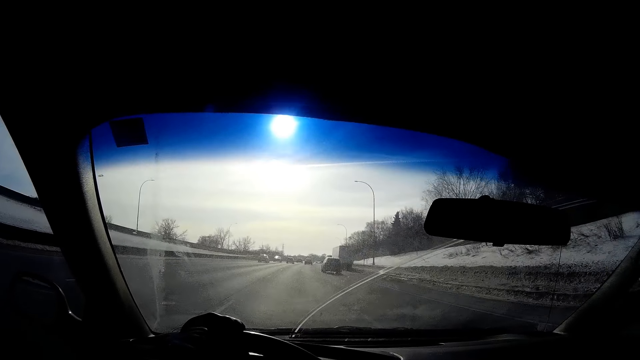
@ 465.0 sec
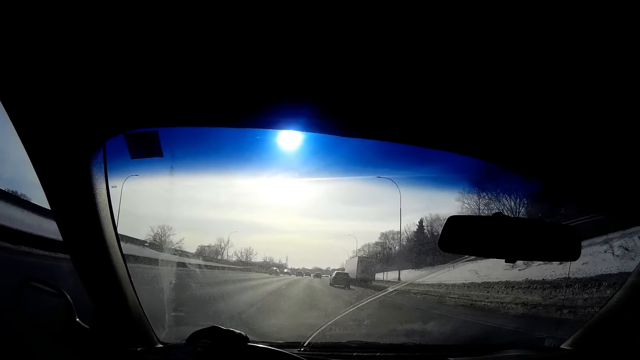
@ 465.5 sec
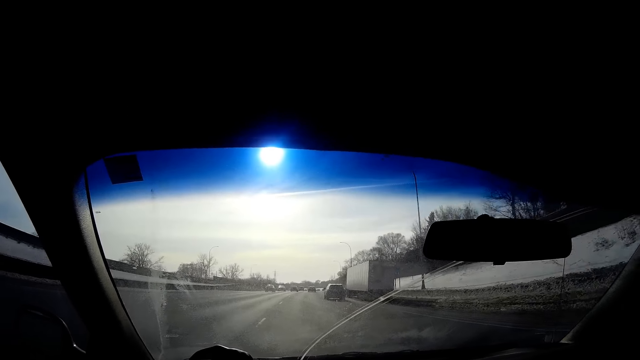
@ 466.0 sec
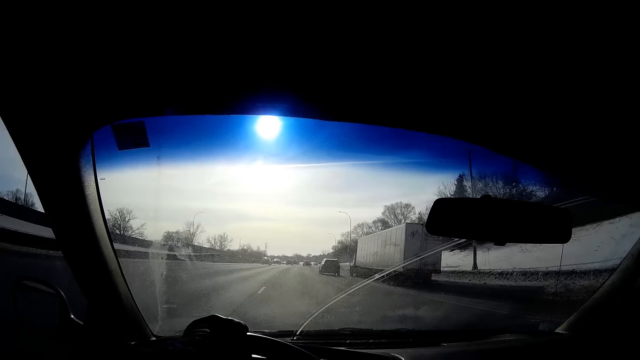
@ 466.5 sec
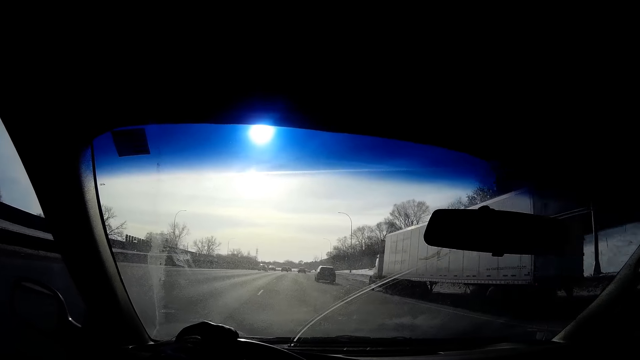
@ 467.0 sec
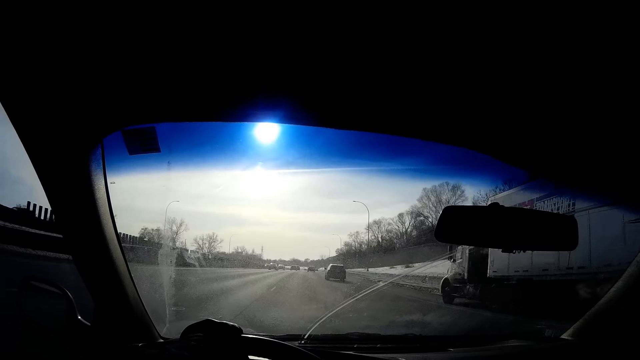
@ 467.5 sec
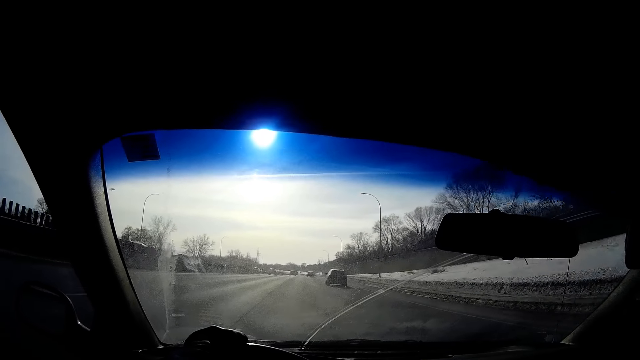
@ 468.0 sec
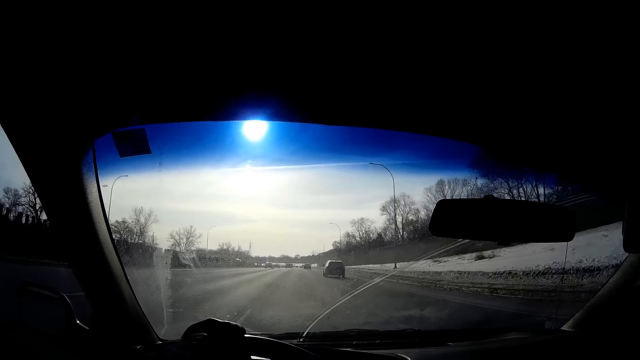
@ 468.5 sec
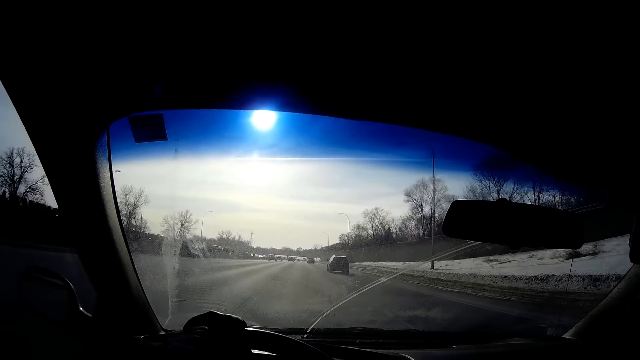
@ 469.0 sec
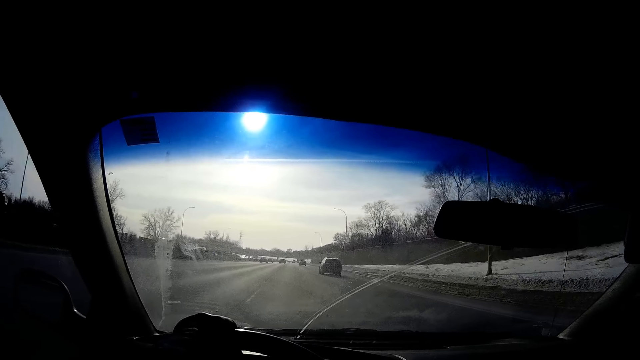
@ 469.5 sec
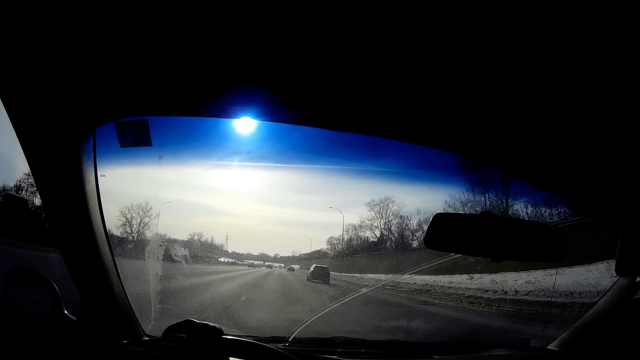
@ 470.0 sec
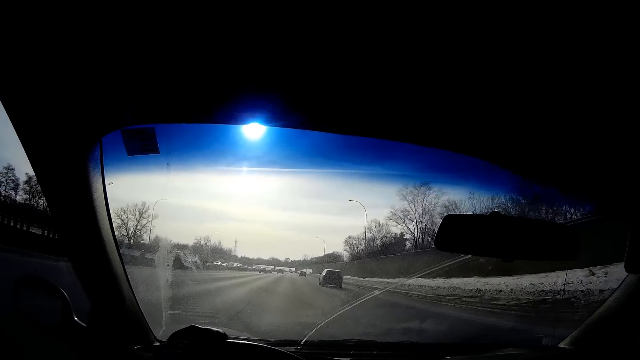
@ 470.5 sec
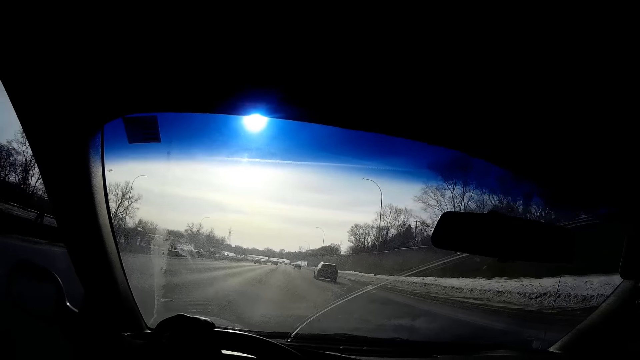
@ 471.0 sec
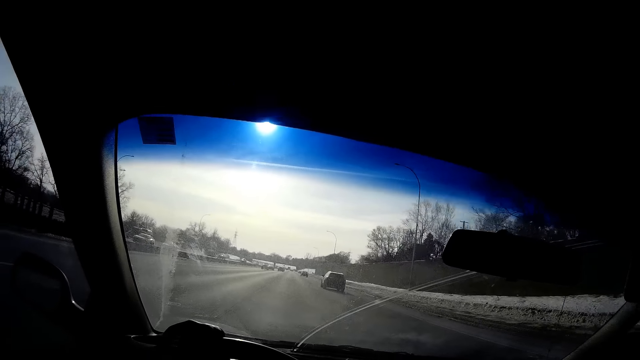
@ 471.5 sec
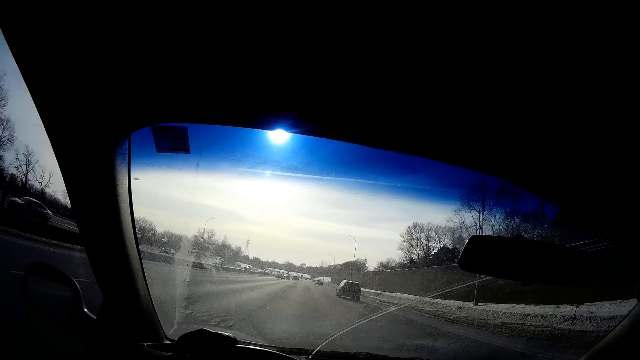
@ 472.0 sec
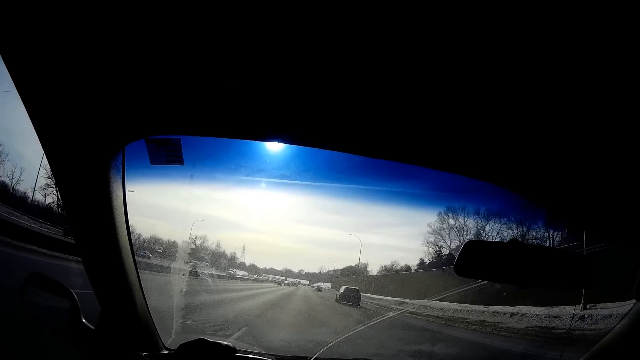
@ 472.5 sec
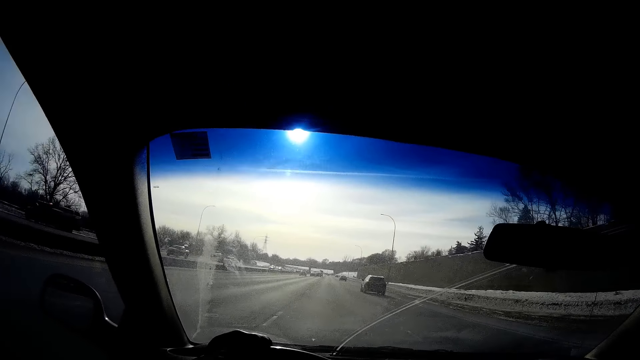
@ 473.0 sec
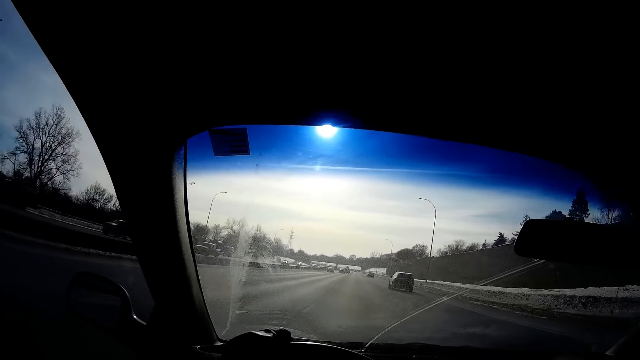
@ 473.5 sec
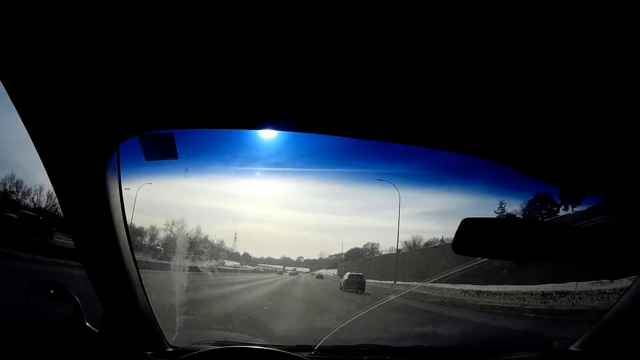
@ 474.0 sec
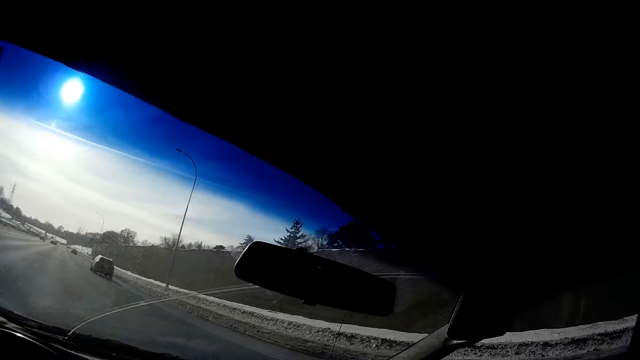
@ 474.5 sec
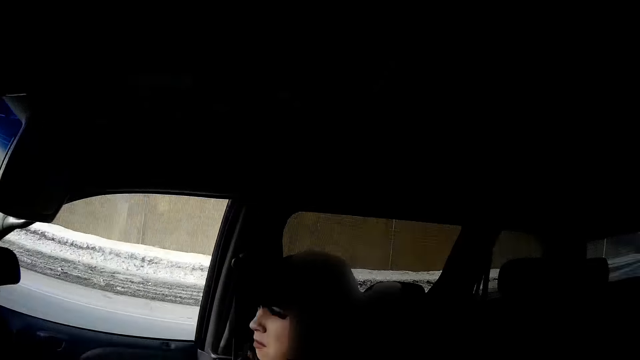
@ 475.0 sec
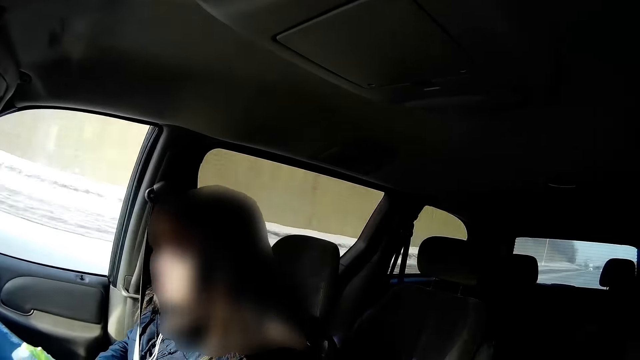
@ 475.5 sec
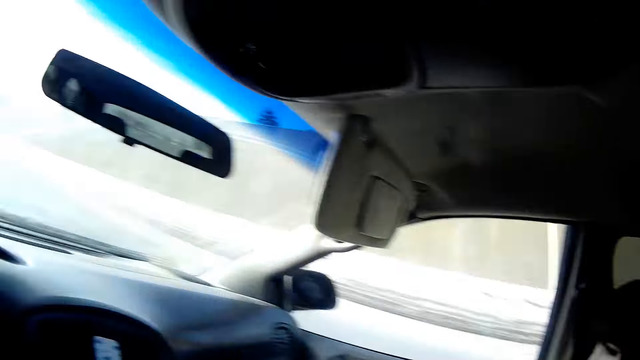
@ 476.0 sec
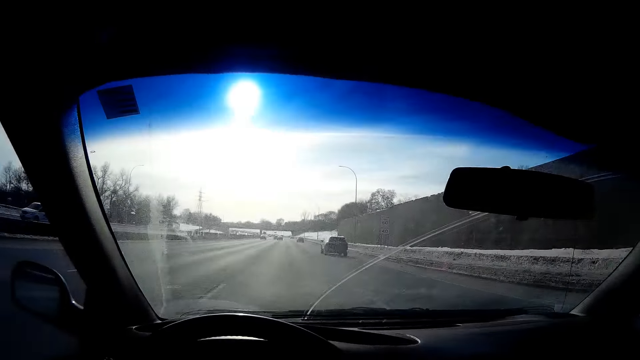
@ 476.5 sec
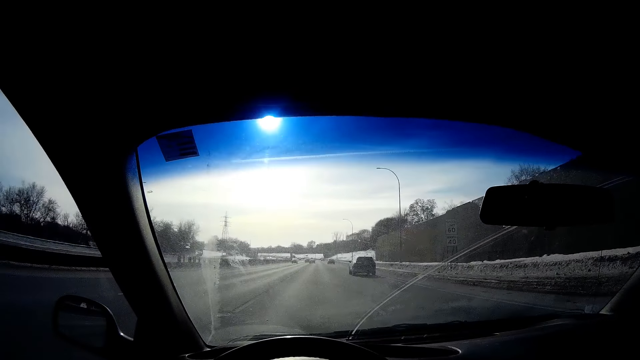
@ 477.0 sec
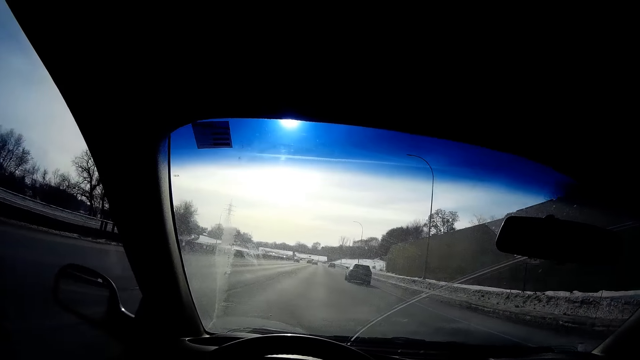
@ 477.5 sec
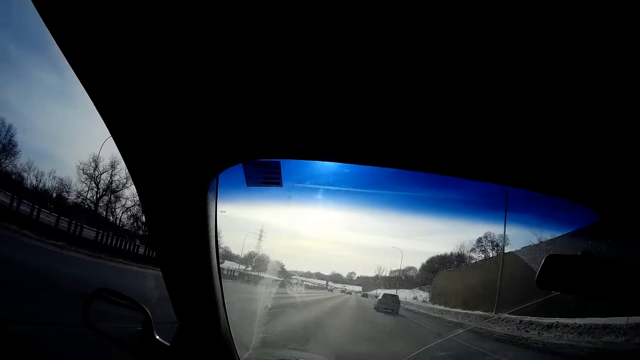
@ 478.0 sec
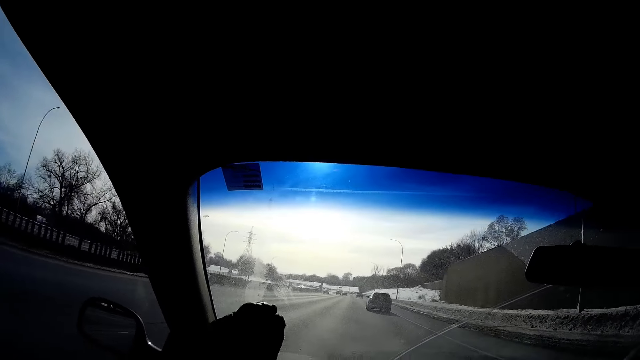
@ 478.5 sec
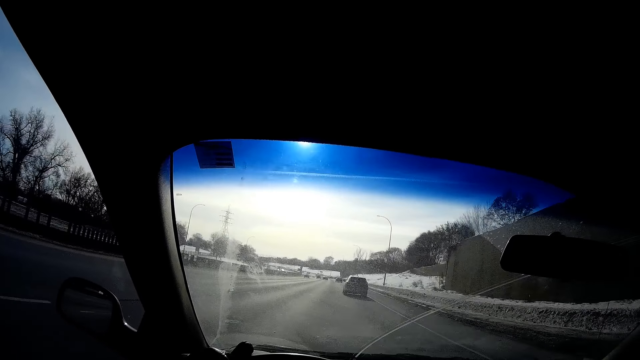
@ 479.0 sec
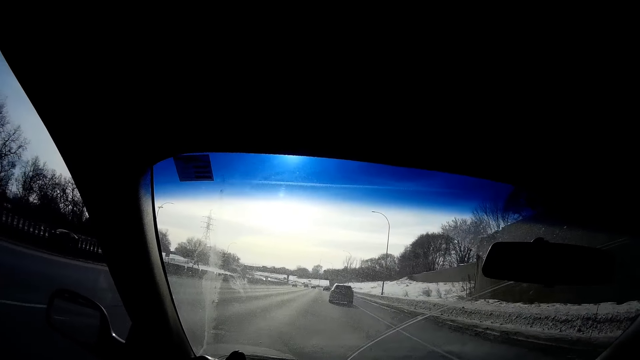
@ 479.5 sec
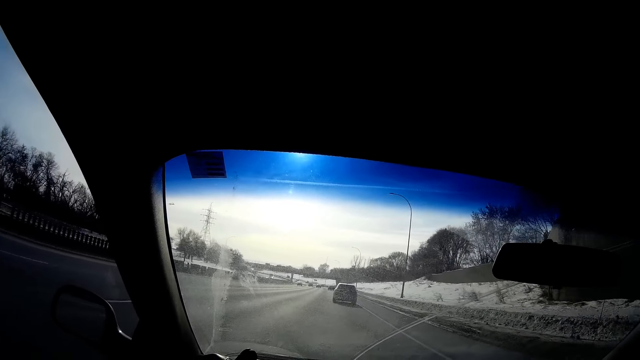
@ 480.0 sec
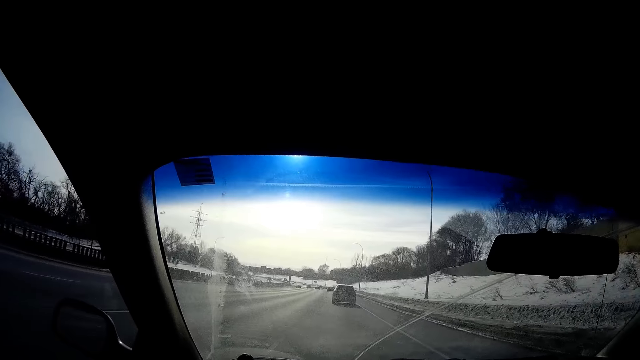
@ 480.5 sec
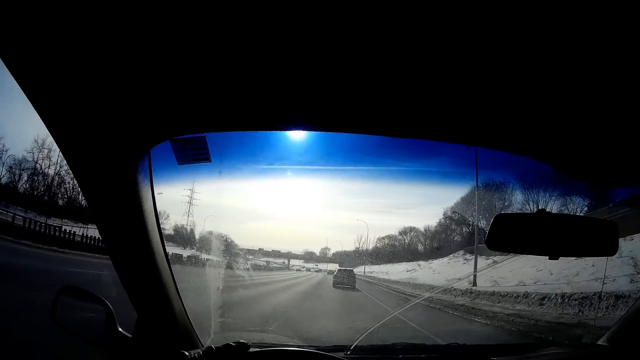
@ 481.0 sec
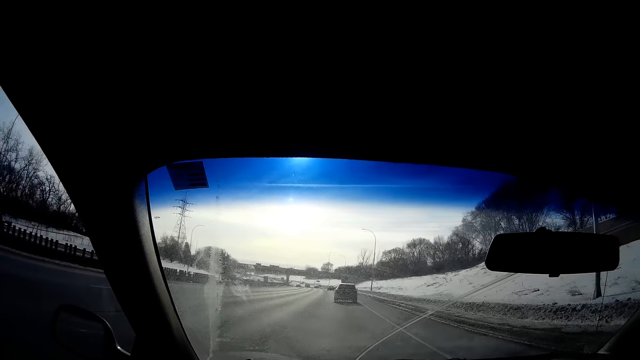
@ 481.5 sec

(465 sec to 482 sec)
The camera wearer looks inside the car. They drive on the road.
